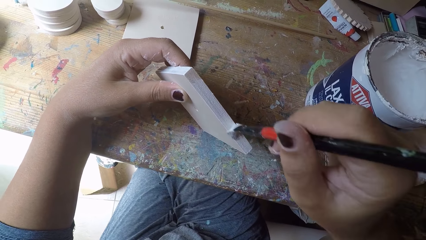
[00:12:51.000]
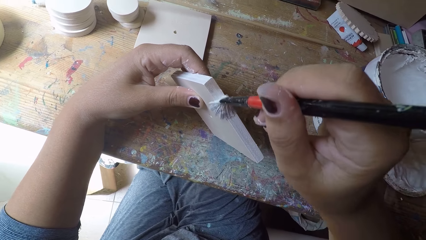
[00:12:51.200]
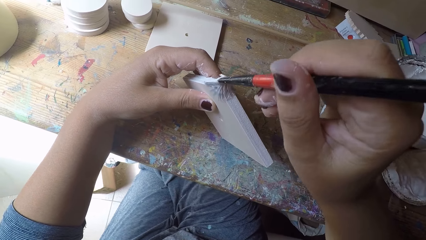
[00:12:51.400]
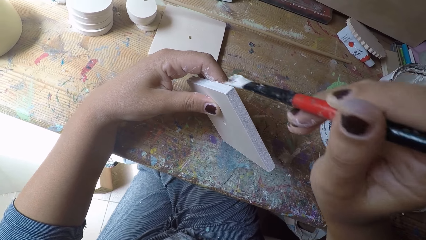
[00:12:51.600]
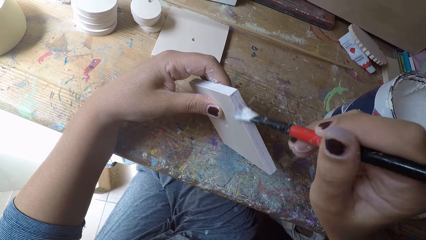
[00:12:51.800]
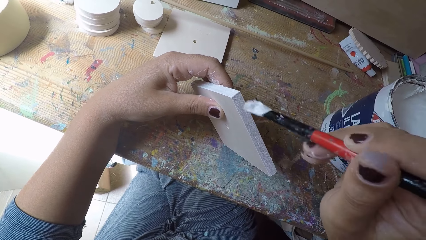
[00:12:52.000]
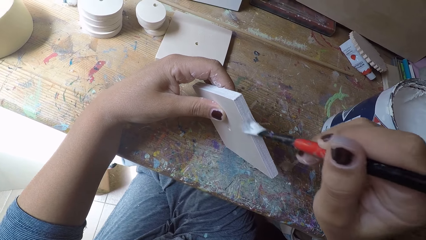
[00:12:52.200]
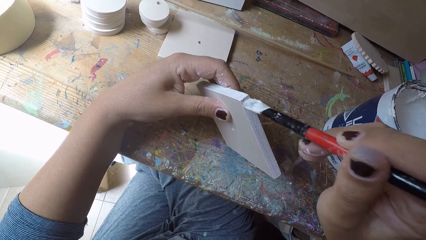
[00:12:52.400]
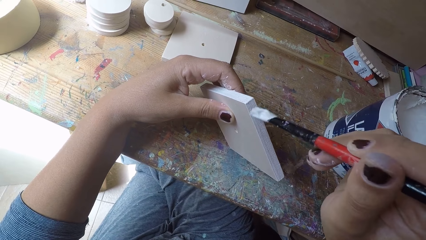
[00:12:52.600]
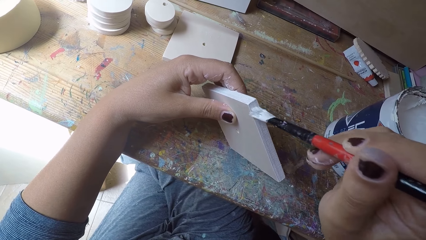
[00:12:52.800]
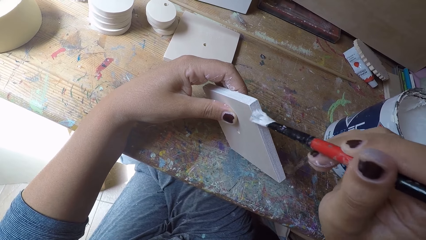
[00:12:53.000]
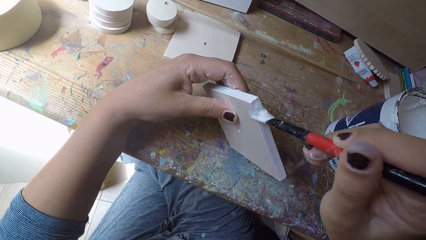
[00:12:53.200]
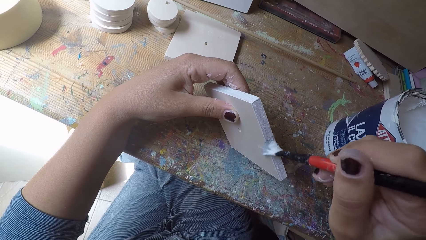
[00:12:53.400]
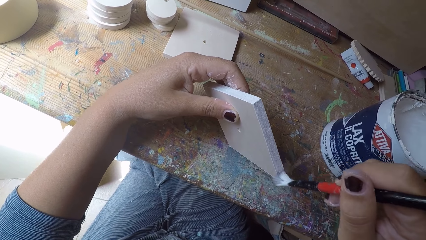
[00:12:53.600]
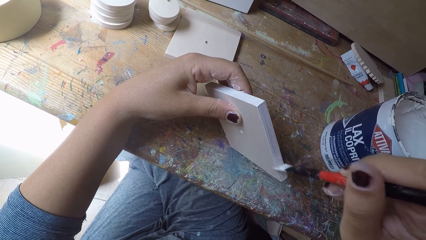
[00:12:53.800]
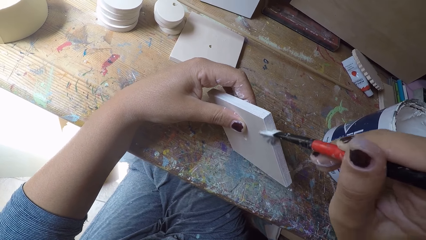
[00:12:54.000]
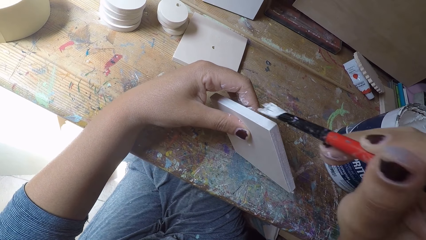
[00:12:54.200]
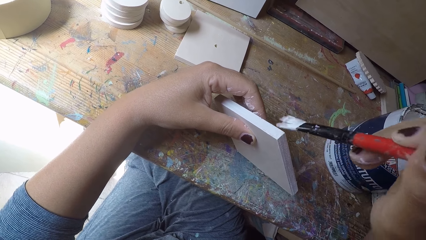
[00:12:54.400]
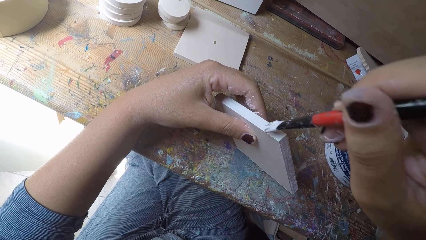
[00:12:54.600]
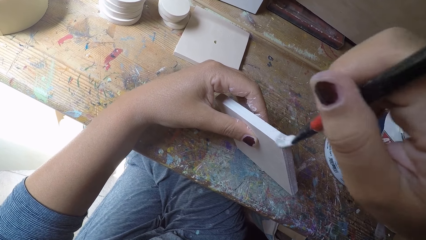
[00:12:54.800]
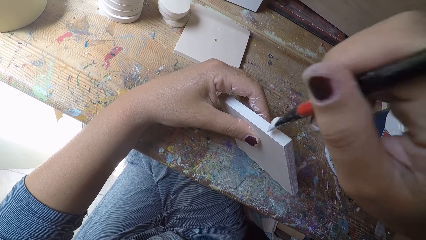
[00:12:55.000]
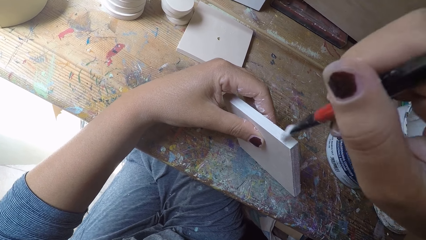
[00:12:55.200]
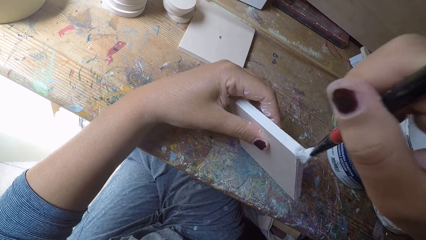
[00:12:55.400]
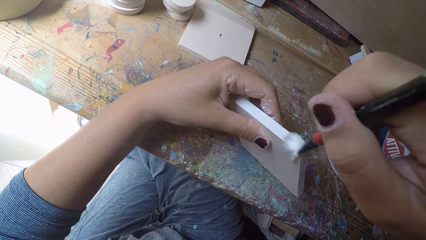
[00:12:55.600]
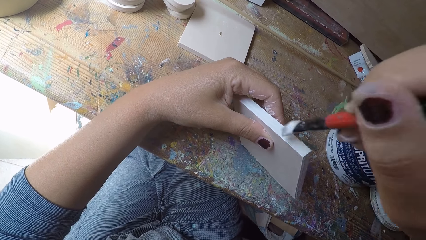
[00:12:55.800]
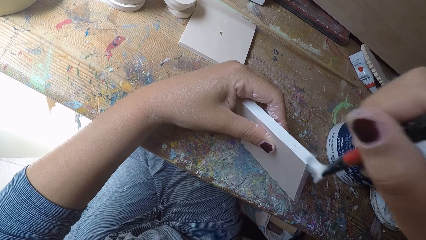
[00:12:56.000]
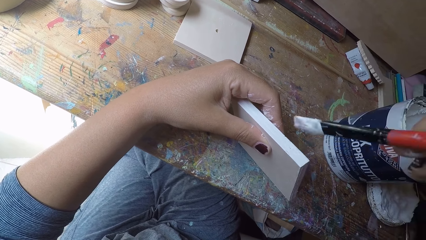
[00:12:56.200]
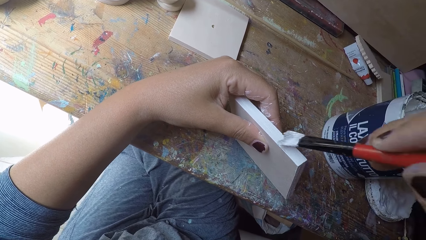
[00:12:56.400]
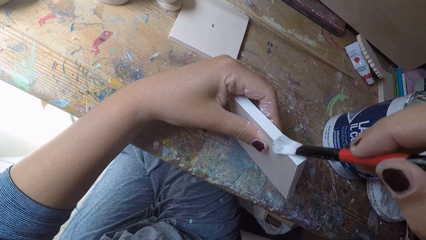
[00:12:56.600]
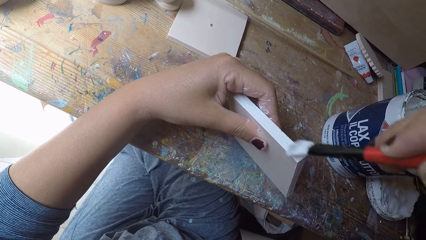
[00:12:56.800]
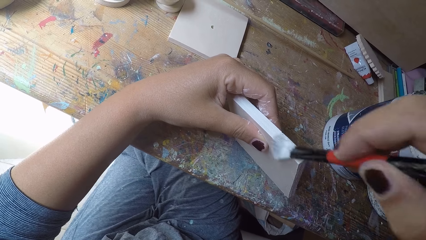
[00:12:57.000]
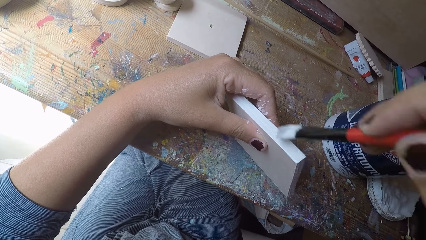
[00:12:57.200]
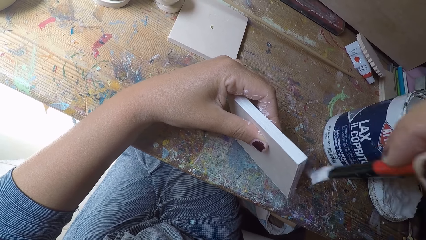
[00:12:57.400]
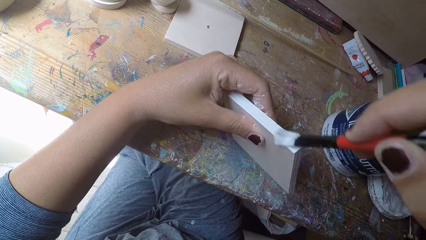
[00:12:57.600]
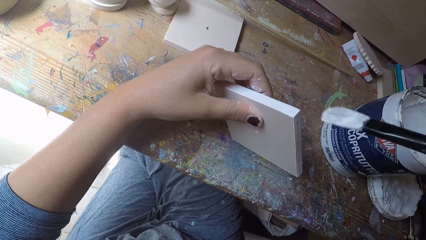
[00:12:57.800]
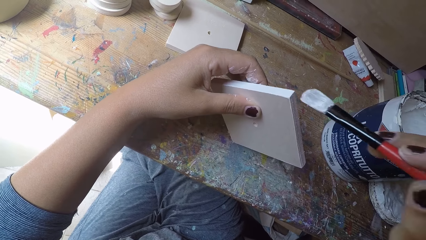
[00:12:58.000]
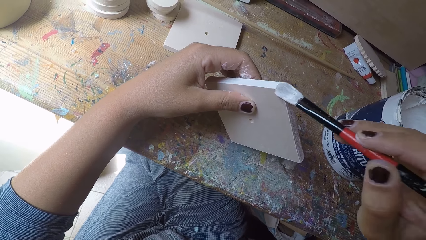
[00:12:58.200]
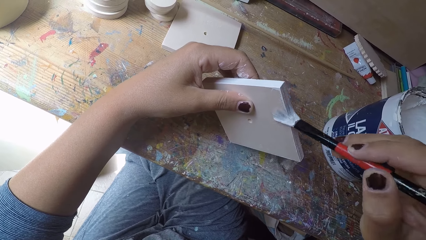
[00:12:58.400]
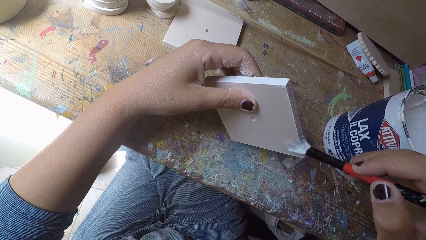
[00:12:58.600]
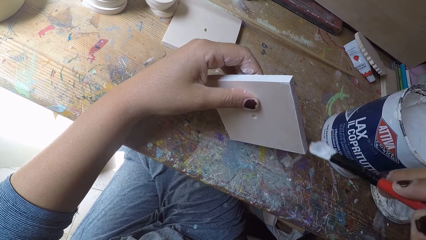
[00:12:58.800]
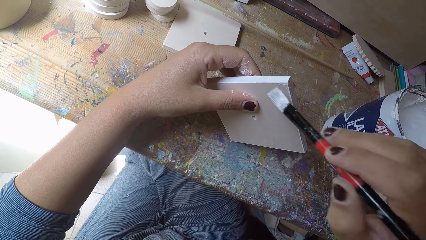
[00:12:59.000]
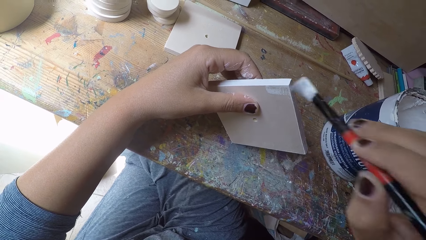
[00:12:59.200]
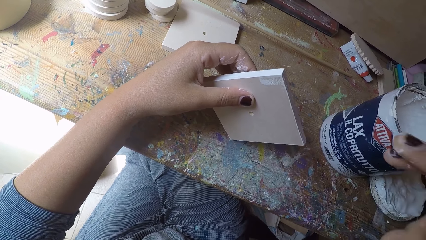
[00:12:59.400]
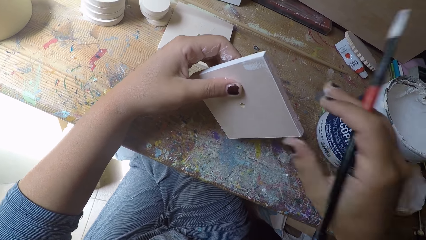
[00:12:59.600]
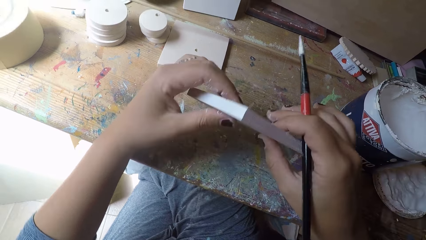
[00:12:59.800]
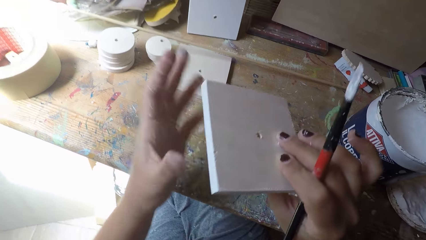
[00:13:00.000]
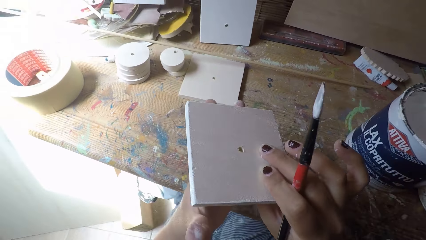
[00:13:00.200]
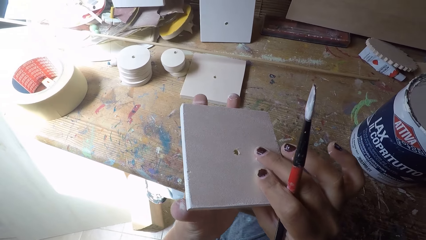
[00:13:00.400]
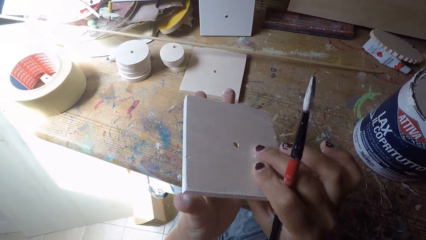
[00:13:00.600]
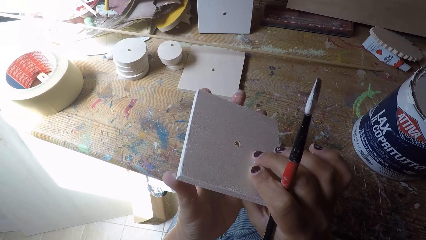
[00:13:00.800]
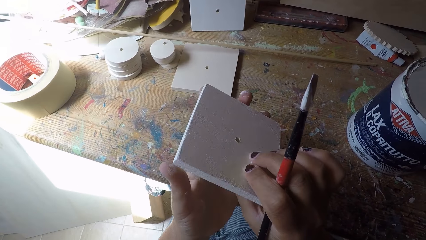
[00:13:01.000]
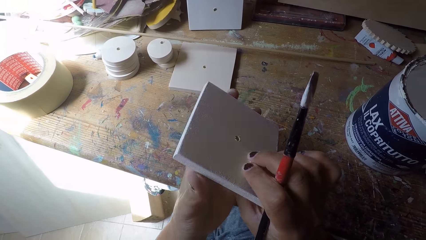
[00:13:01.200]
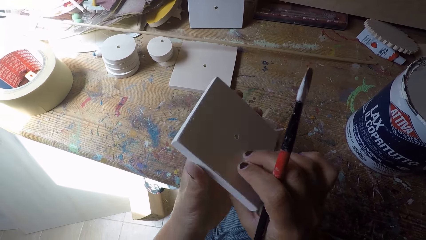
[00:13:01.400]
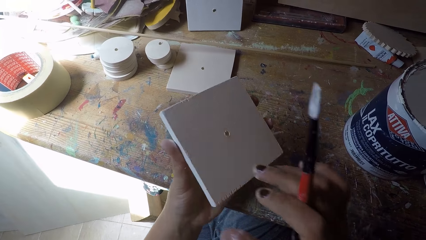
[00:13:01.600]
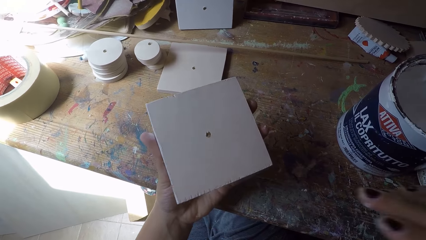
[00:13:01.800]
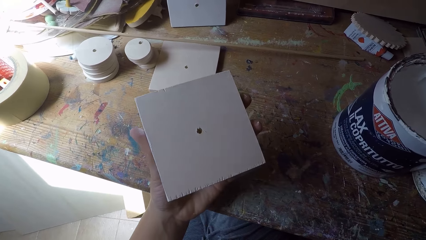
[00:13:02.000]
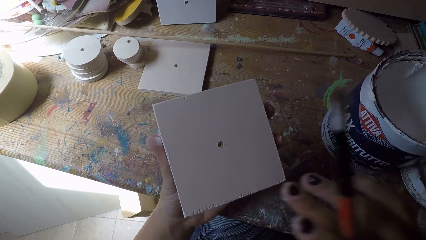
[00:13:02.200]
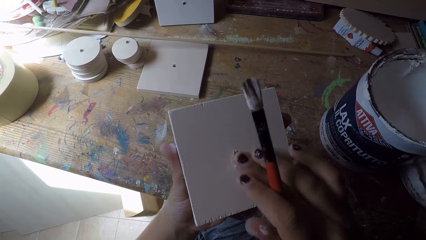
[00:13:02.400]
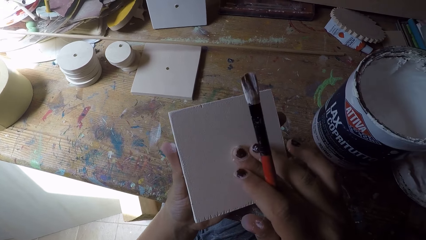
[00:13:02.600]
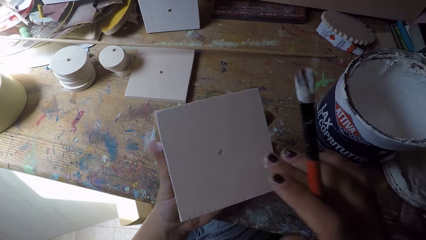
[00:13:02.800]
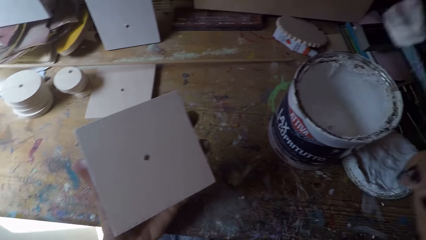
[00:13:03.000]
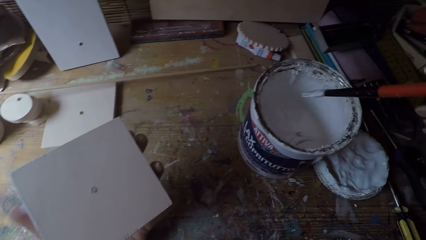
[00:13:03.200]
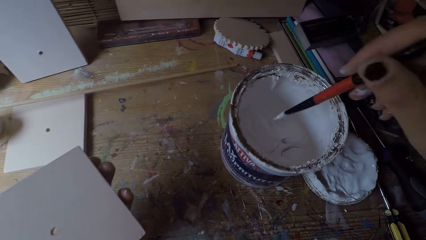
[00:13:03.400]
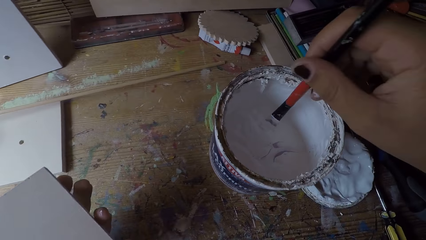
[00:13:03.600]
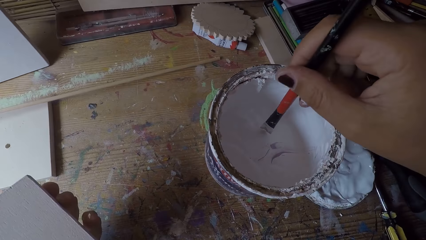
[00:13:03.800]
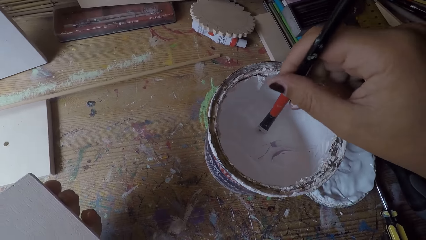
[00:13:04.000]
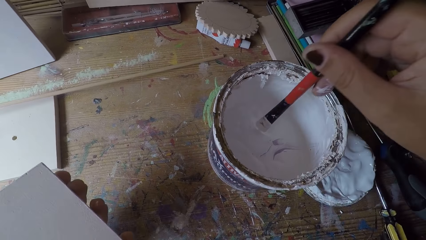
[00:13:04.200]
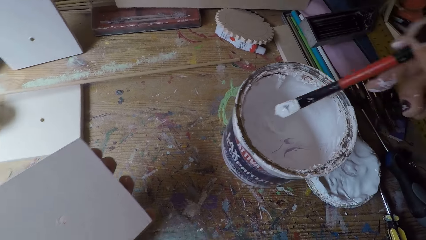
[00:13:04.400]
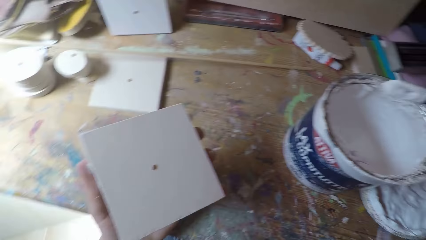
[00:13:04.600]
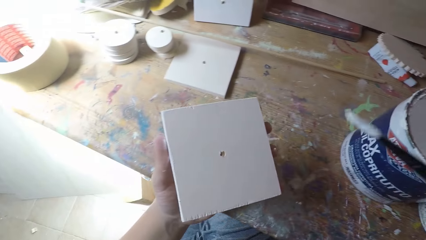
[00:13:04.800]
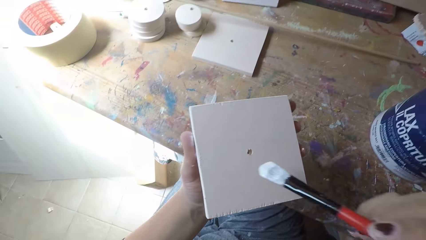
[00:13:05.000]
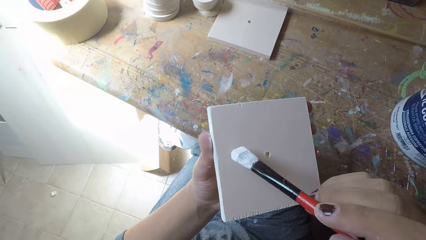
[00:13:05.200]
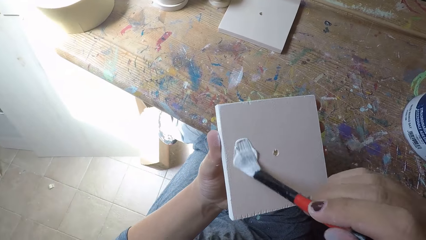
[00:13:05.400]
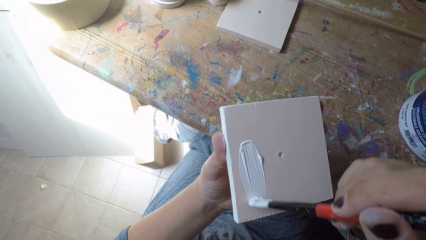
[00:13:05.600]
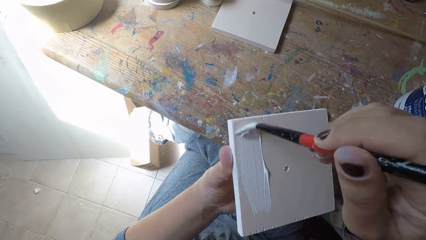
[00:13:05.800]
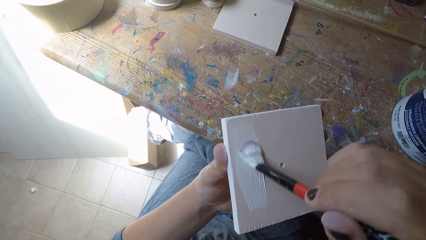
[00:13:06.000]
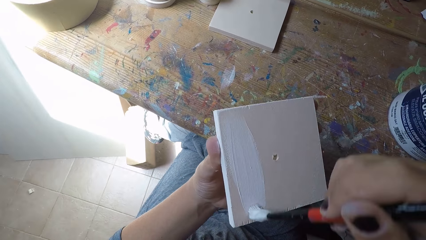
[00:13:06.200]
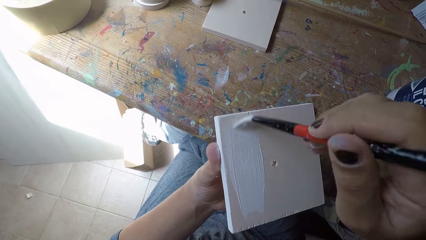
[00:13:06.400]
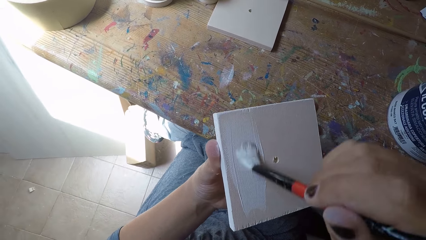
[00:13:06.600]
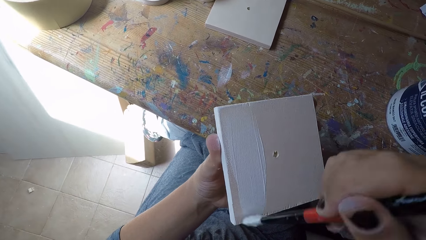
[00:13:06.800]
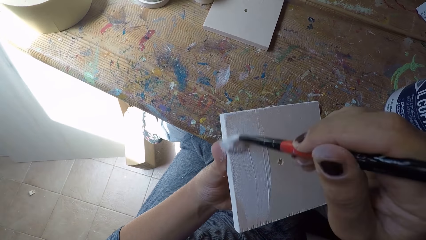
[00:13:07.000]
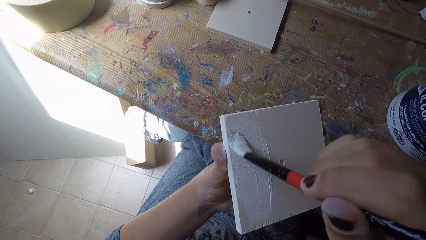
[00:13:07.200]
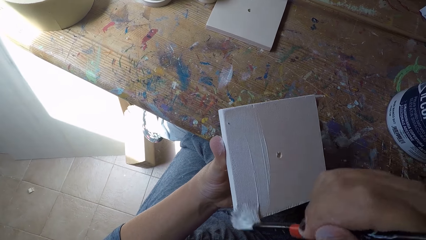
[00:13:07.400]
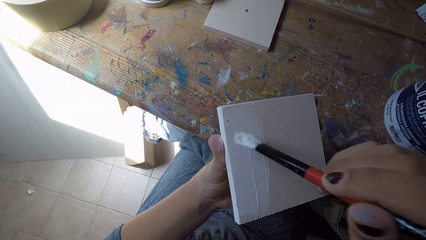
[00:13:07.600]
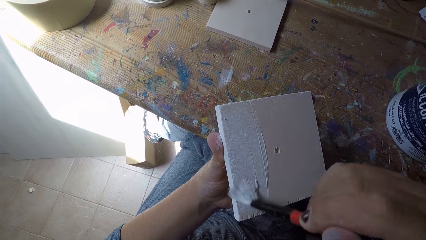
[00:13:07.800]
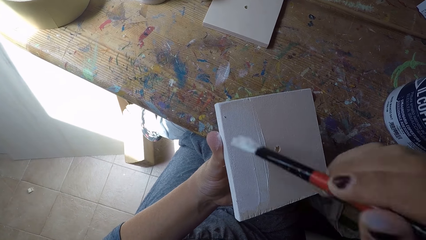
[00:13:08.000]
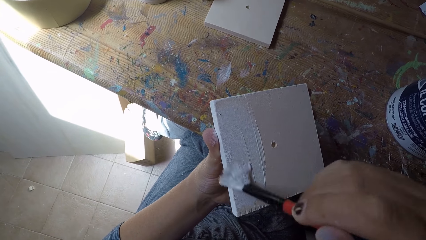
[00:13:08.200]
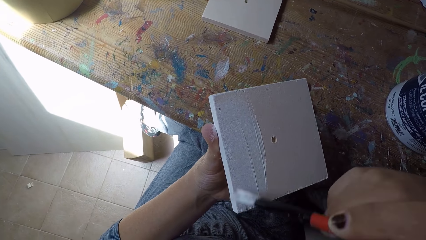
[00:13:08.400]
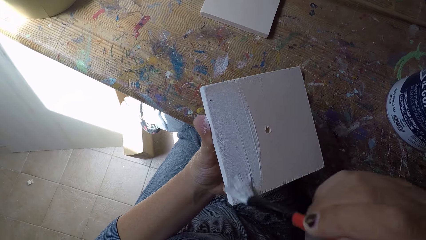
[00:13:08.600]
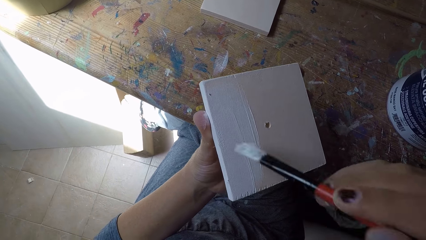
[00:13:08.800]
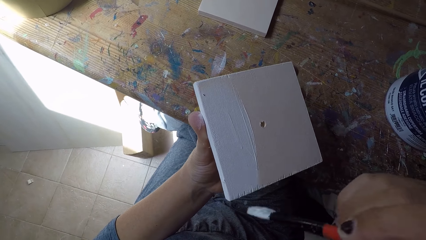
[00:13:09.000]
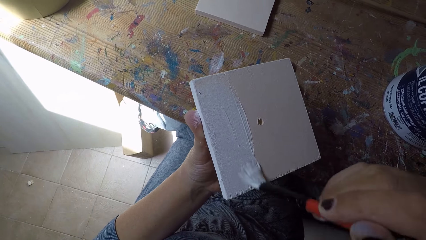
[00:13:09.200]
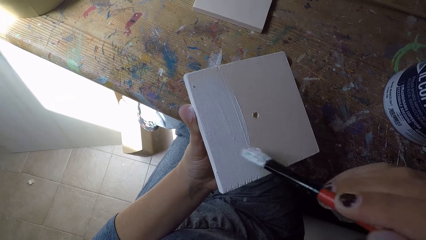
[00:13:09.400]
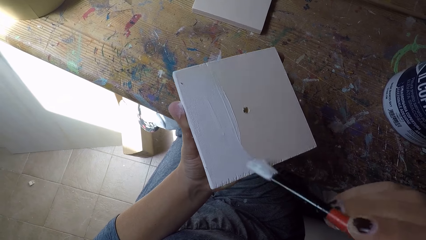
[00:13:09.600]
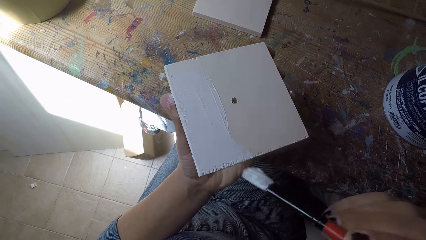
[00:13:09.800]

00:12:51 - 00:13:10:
The camera wearer holds the wooden plank or fiberboard with both hands. He adjusts the wooden plank. He flips the wooden plank with his right hand. He holds the wooden plank with his left hand. He touches the wooden plank with his right hand. He dips the paintbrush in his right hand into the paint can. He paints the wooden plank with the paintbrush in his right hand.
